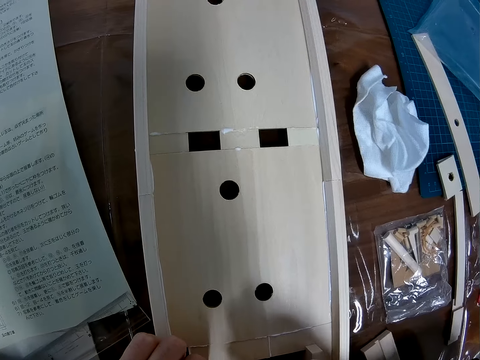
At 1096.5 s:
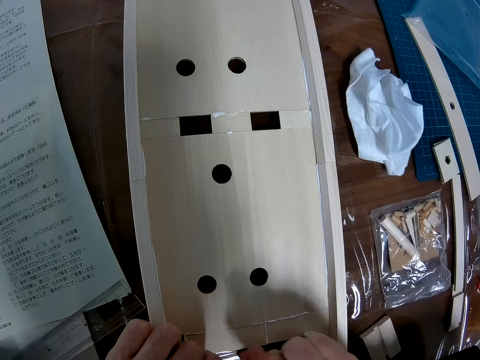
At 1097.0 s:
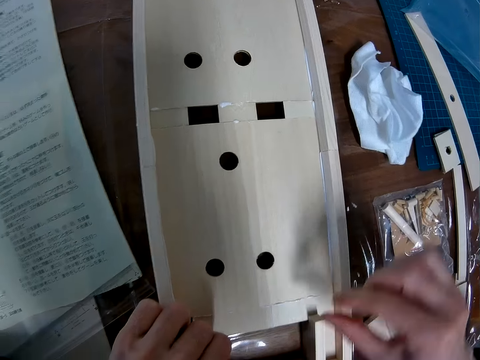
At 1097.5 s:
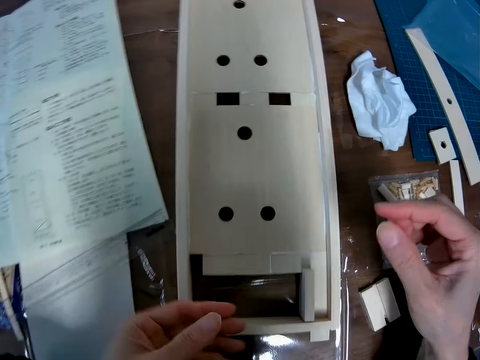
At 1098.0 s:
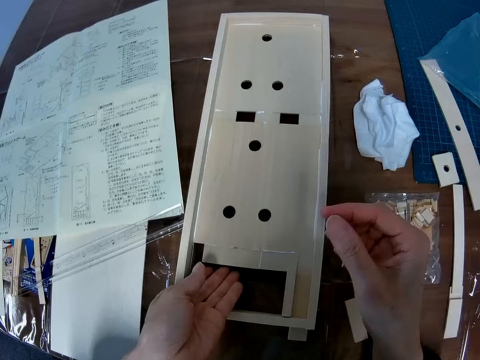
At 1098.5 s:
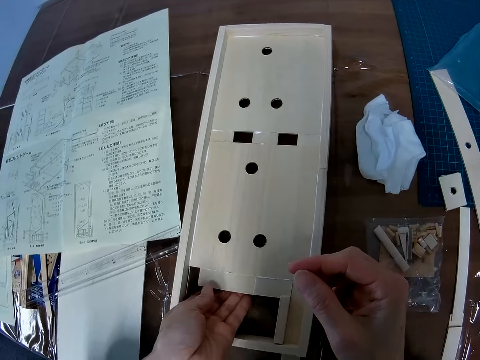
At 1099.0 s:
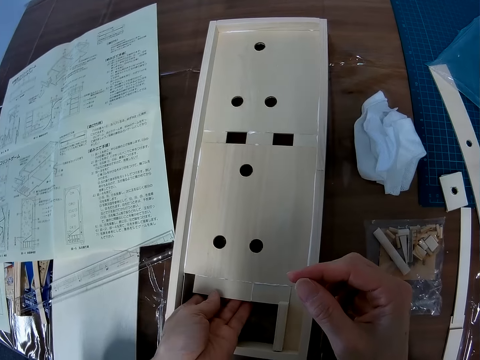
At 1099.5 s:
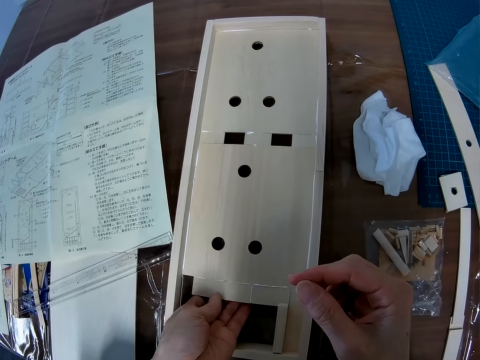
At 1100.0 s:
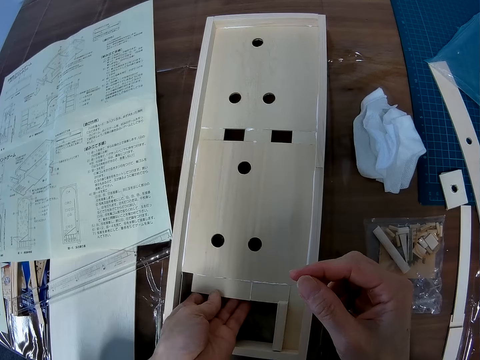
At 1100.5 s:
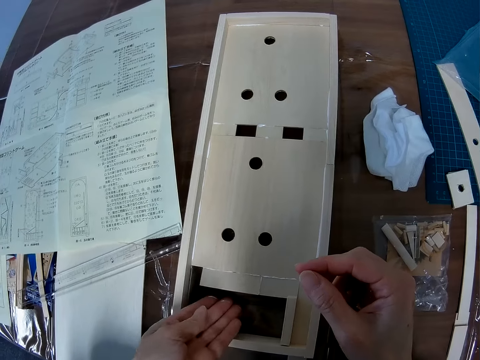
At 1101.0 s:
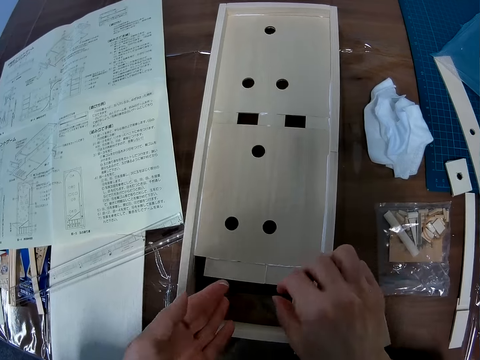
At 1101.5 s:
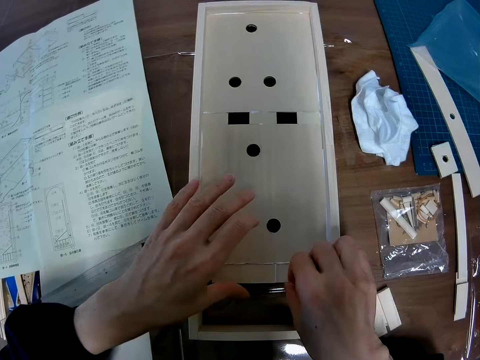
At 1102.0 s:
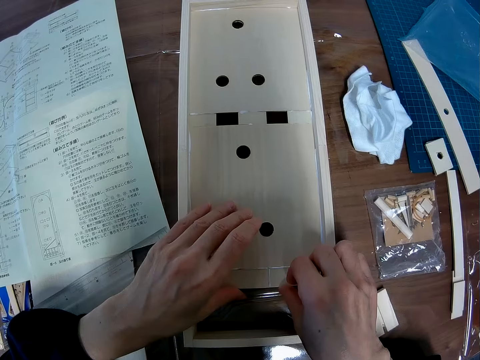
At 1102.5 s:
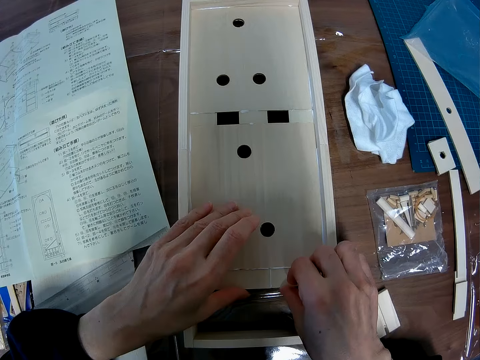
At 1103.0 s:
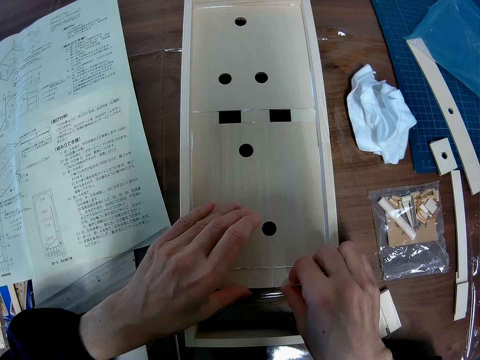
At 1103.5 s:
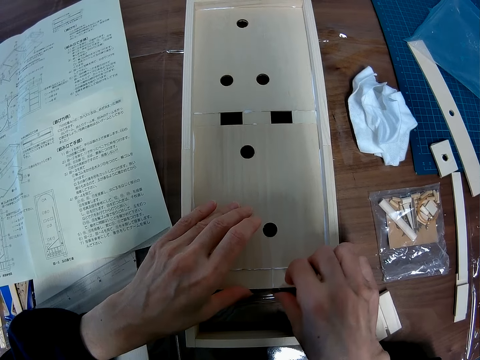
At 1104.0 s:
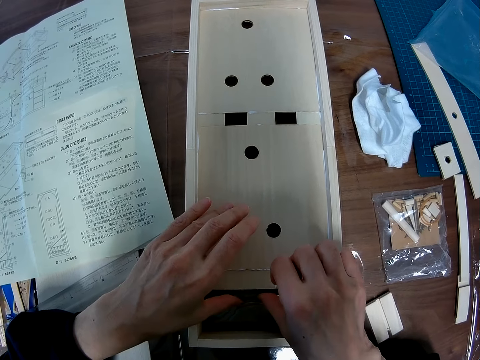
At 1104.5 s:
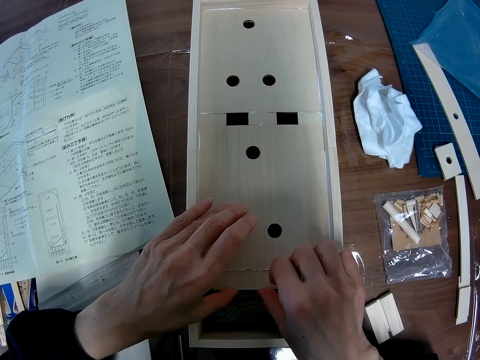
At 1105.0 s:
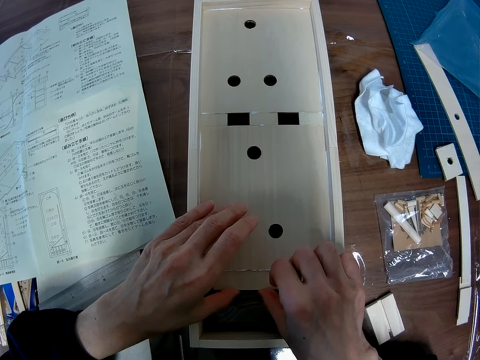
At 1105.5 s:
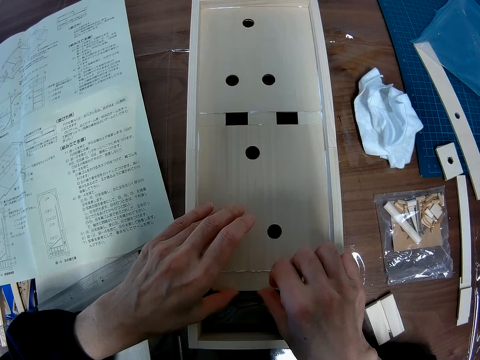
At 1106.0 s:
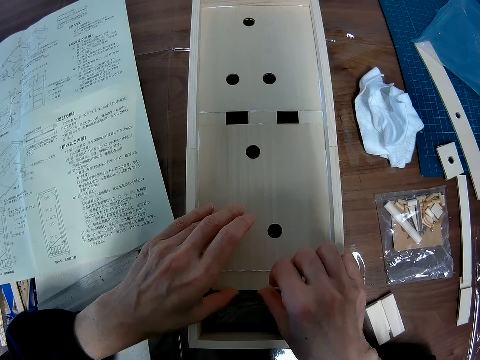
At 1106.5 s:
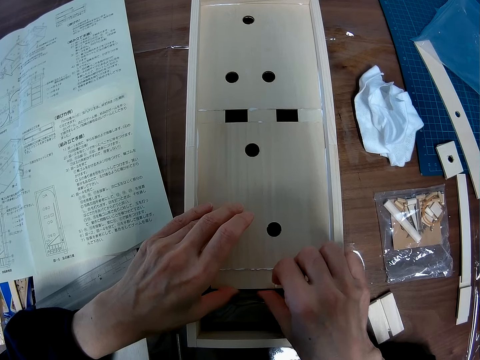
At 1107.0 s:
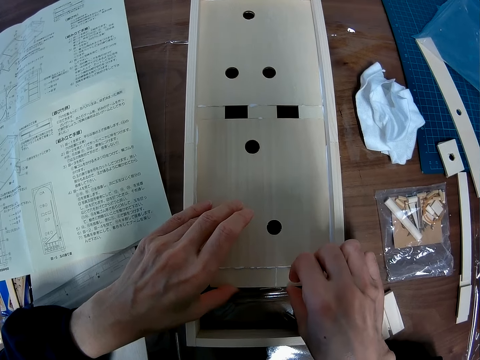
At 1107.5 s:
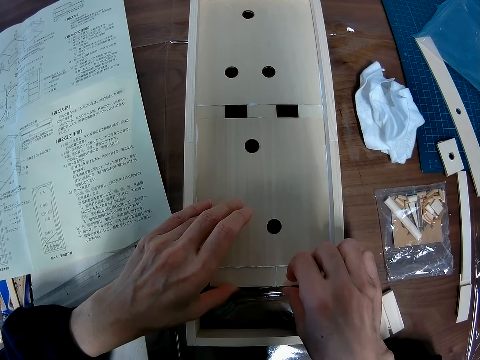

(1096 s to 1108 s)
The camera wearer pulls his hands off the wood. He holds the wood. He sticks the piece of wood to an art piece.

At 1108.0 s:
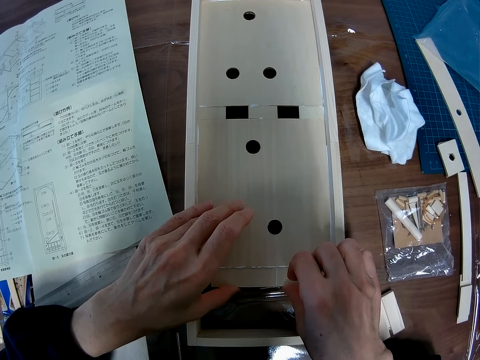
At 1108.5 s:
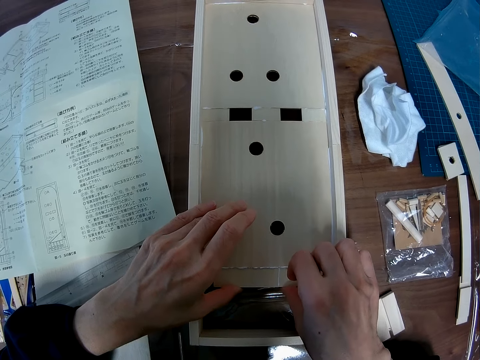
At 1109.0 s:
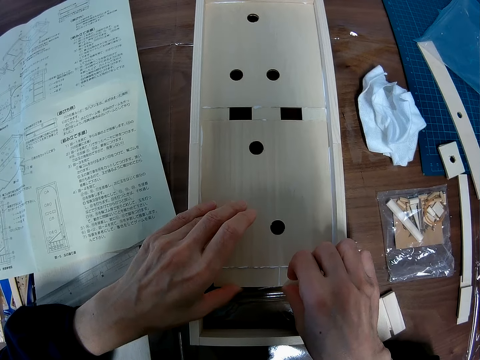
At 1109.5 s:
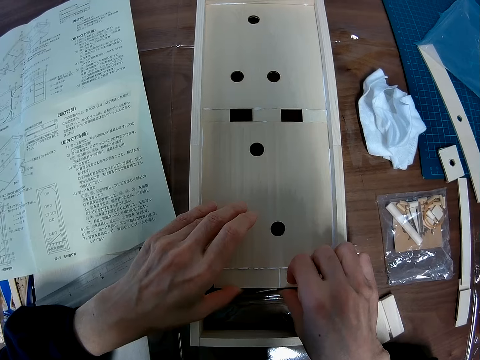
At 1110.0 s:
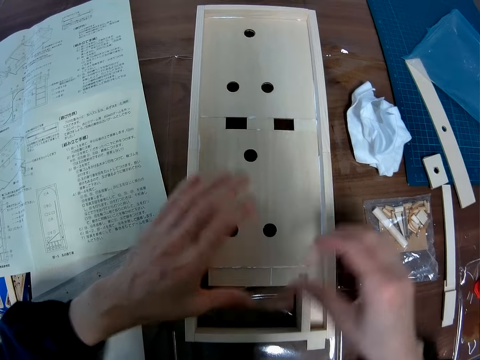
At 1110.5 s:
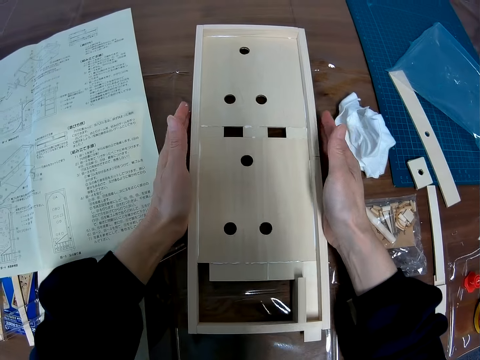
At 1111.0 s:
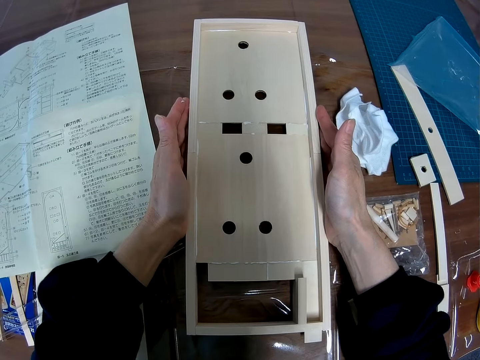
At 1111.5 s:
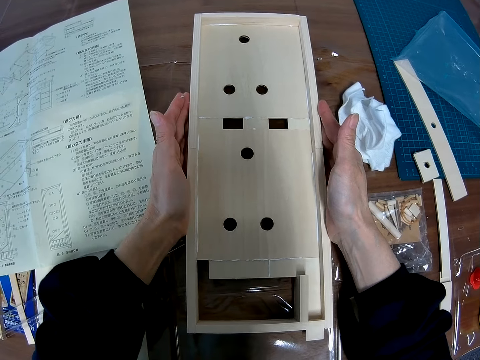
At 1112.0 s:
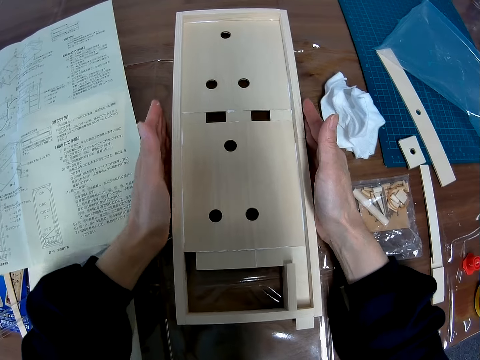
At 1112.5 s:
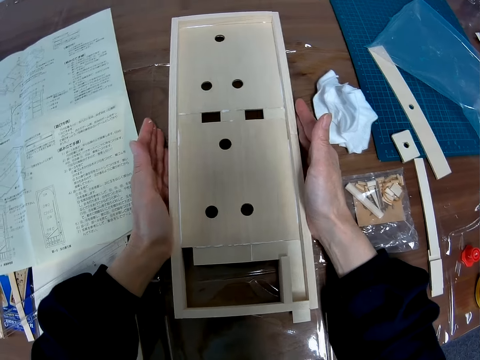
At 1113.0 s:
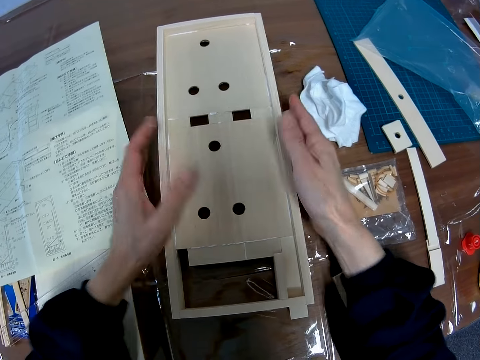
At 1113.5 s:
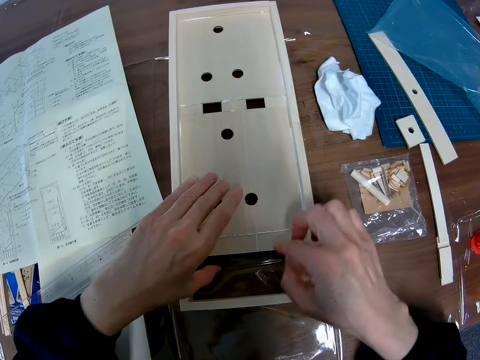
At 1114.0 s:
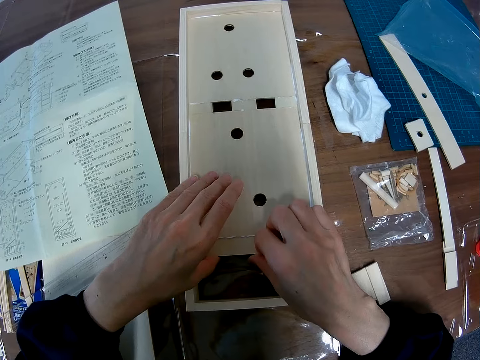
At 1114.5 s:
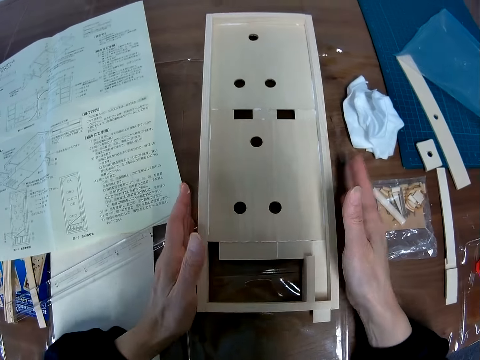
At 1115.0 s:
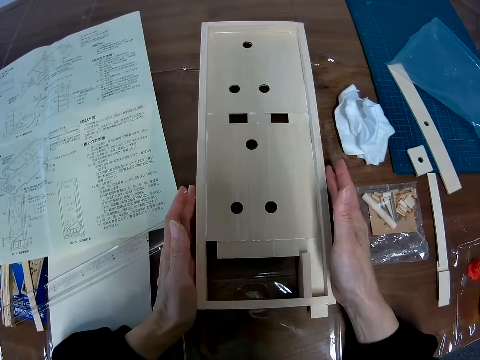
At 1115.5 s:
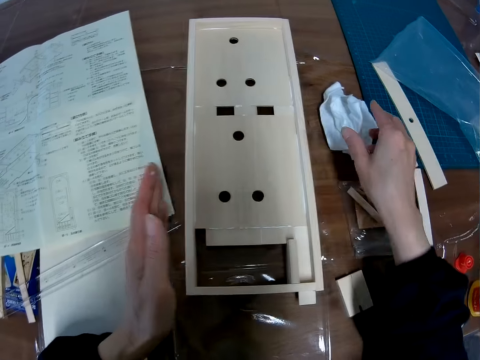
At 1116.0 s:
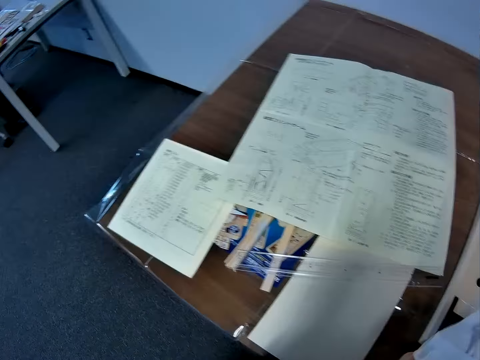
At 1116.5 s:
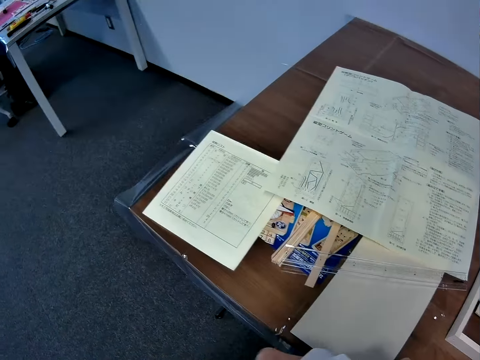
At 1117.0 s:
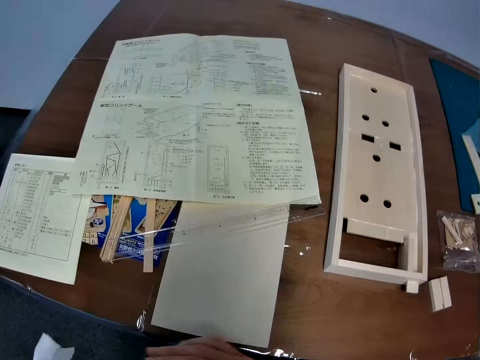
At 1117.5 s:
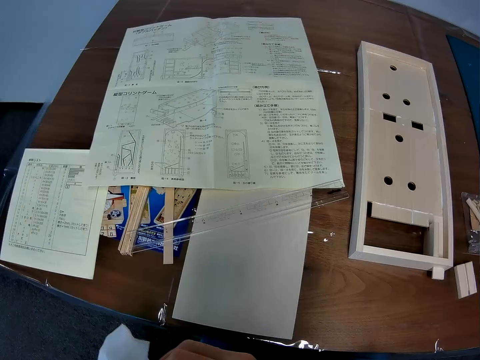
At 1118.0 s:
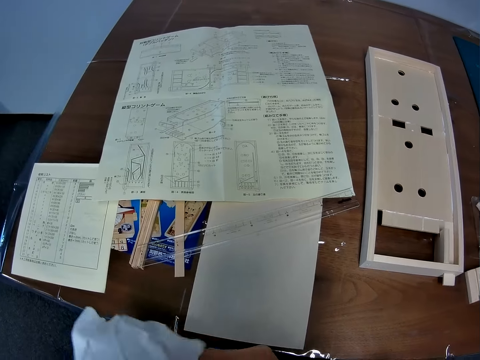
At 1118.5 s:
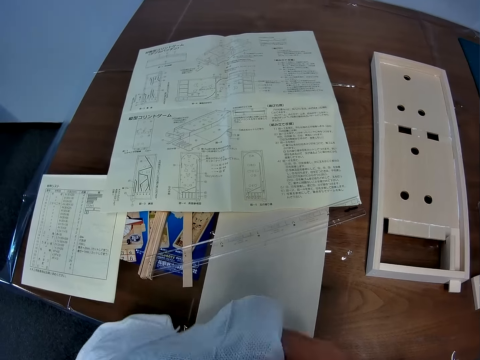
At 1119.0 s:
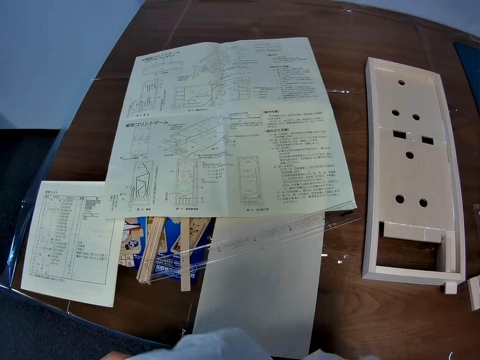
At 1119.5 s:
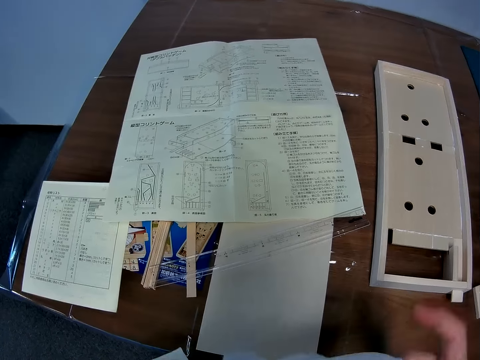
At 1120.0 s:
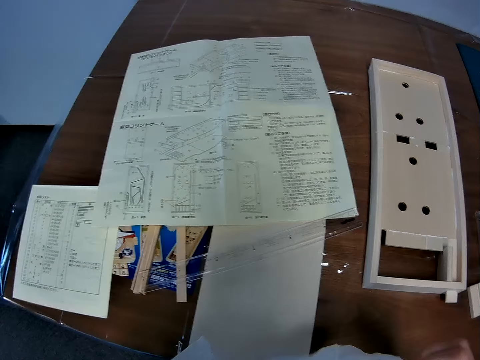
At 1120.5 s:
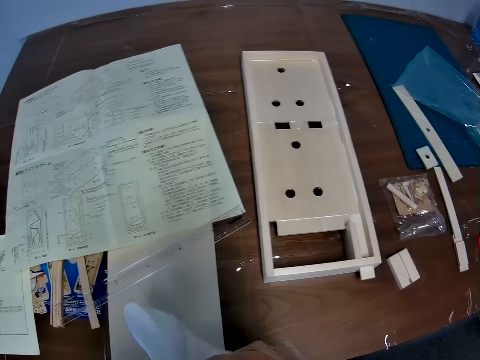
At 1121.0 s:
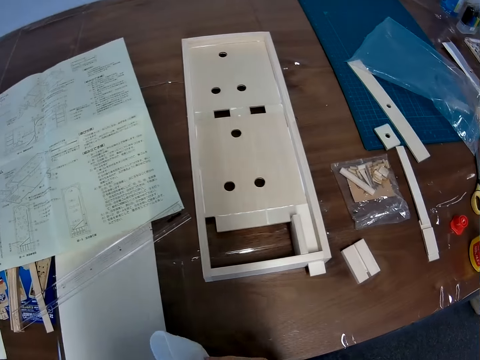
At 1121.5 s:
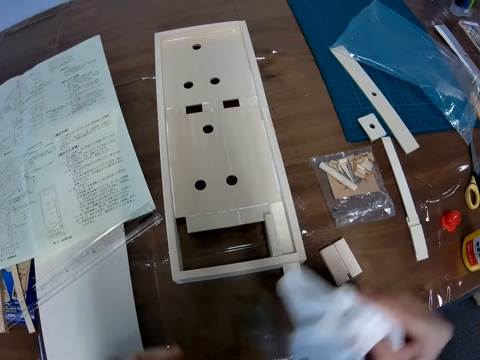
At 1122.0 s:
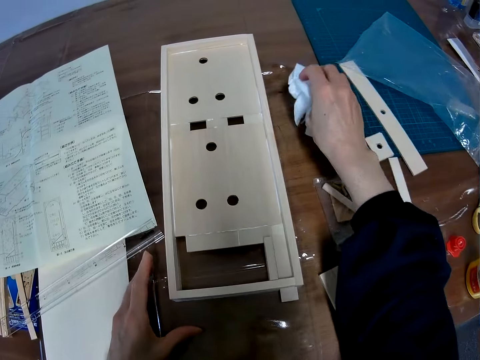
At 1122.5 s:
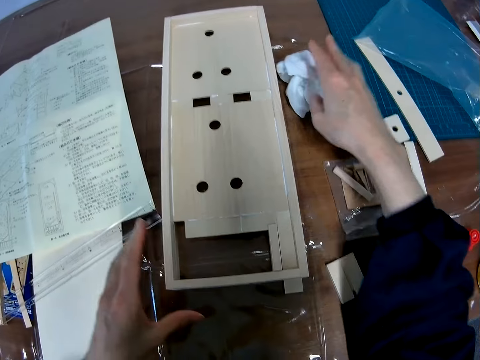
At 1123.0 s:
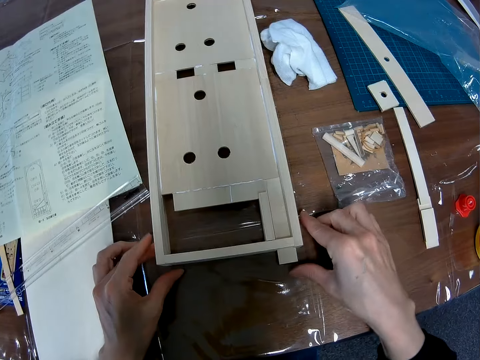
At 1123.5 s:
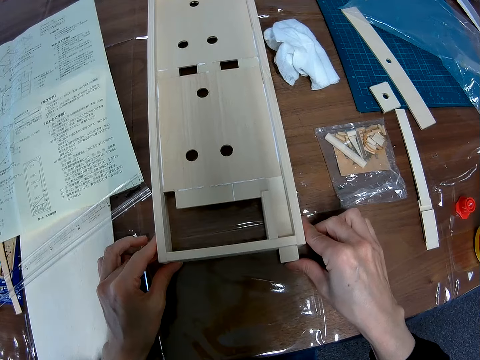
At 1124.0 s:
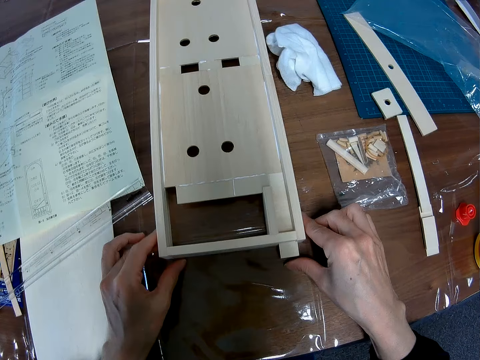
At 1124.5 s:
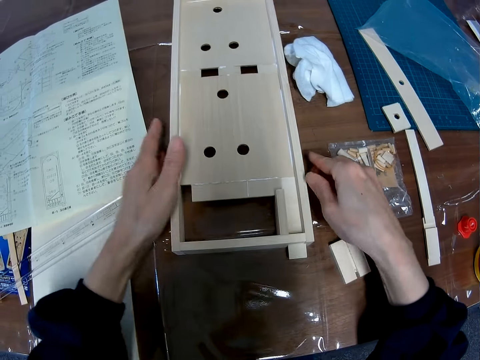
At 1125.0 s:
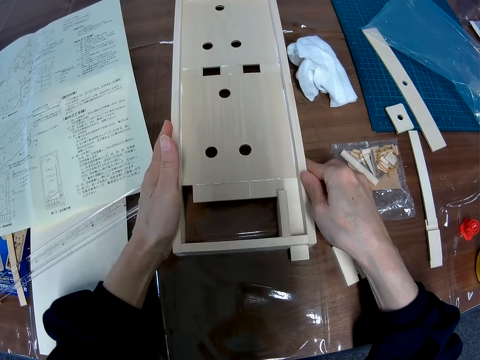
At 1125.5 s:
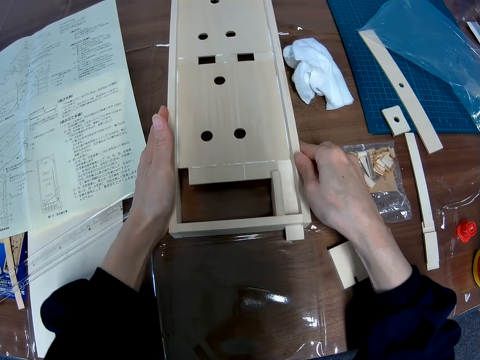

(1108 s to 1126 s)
The camera wearer holds the wood with both hands. She adjusts the edge of the wooden board. She pushes the art piece. She picks a tissue paper or towel on the table. She wipes her hand with the tissue paper and unfolds the towel. She drops the tissue paper on the table. She adjusts the edges of the wooden board. She pushes the art piece.
